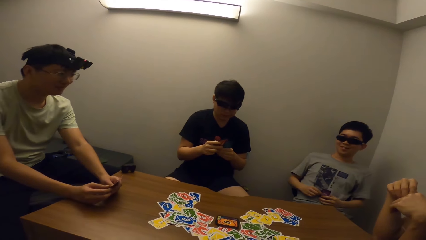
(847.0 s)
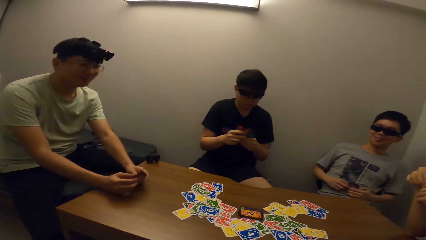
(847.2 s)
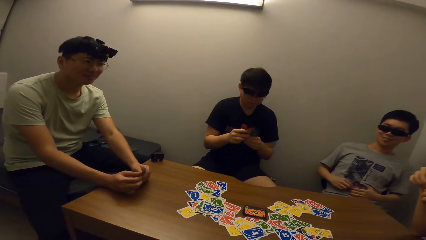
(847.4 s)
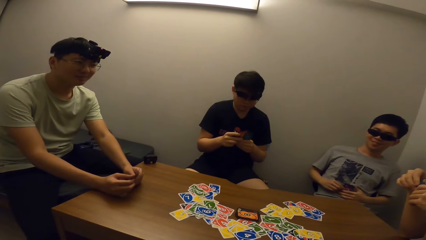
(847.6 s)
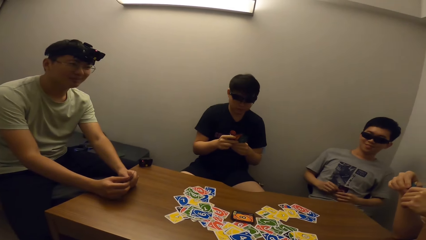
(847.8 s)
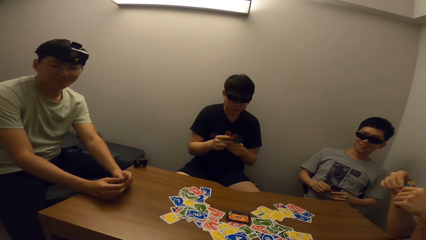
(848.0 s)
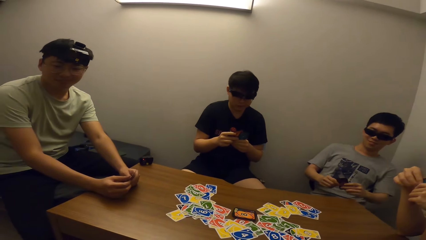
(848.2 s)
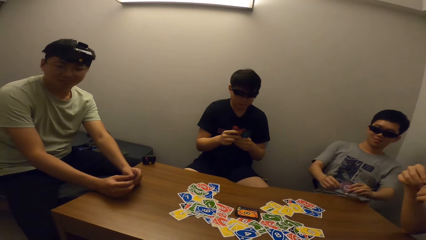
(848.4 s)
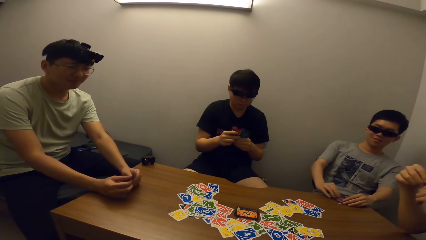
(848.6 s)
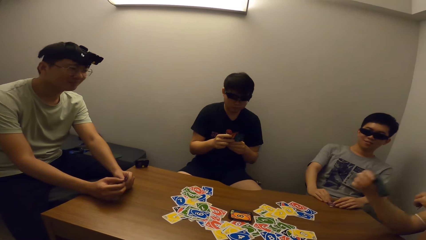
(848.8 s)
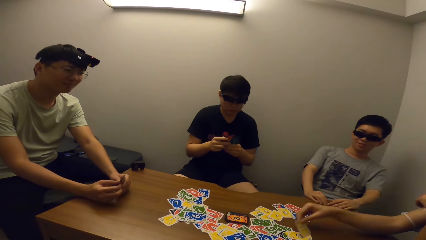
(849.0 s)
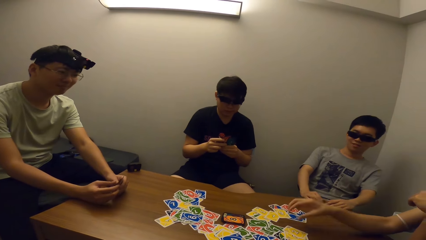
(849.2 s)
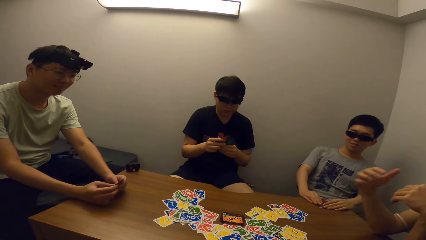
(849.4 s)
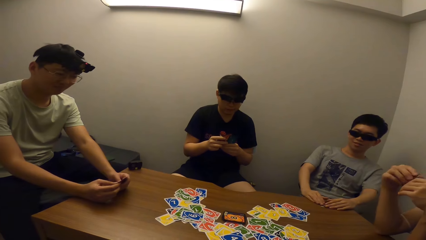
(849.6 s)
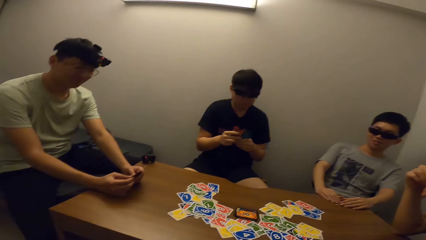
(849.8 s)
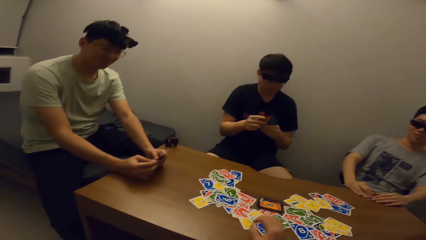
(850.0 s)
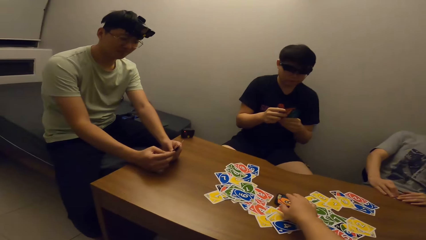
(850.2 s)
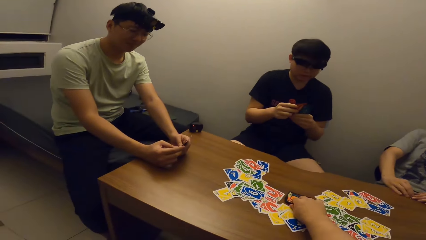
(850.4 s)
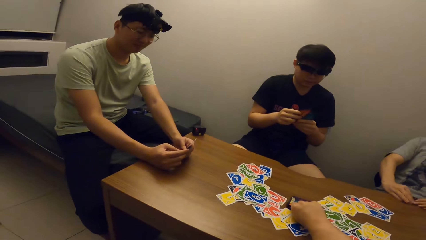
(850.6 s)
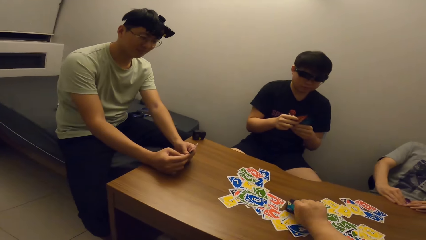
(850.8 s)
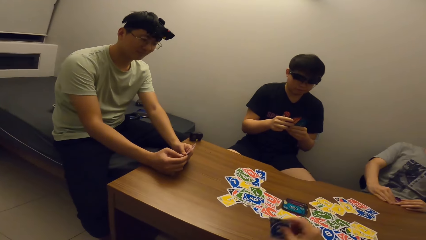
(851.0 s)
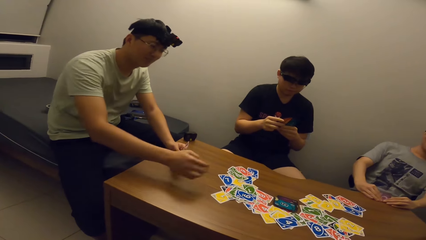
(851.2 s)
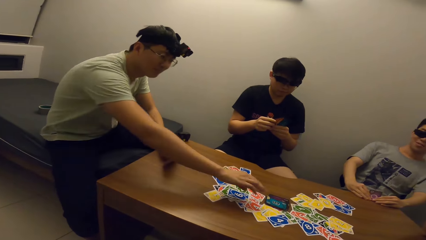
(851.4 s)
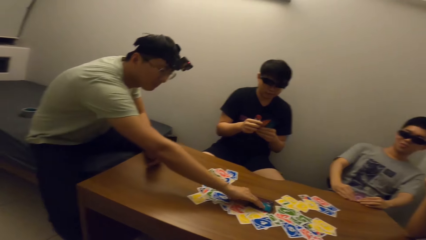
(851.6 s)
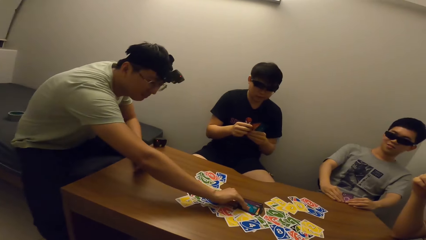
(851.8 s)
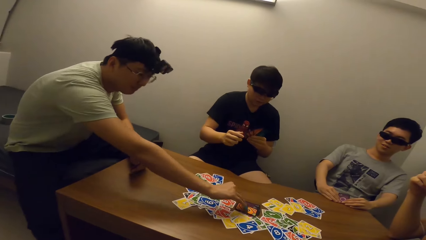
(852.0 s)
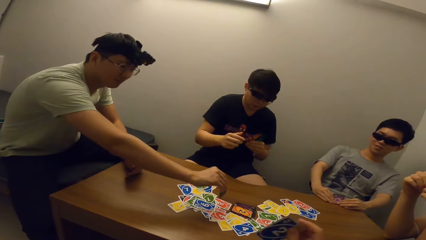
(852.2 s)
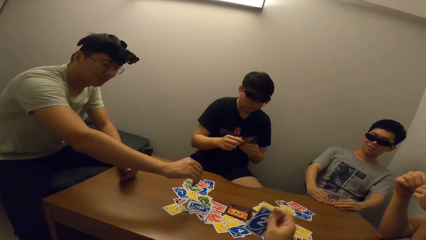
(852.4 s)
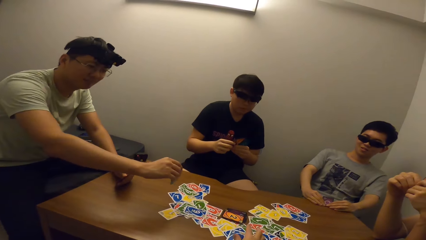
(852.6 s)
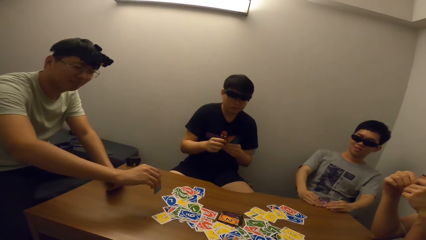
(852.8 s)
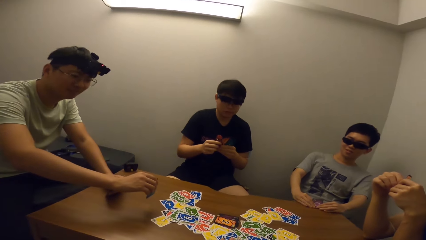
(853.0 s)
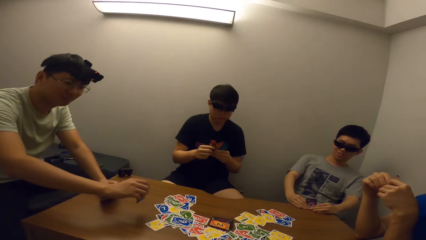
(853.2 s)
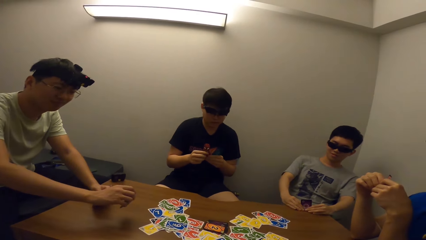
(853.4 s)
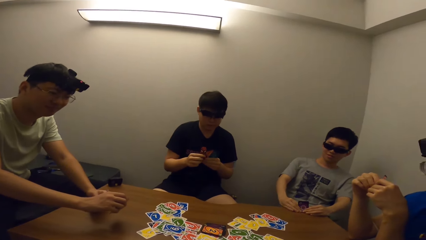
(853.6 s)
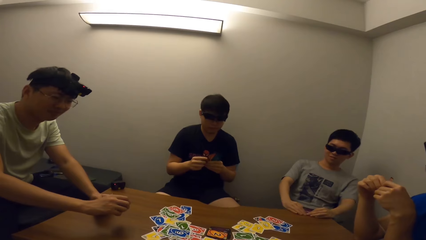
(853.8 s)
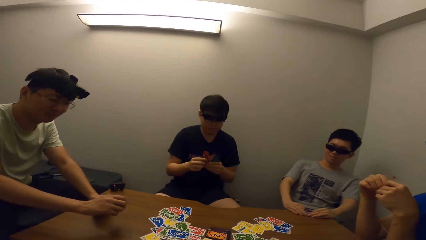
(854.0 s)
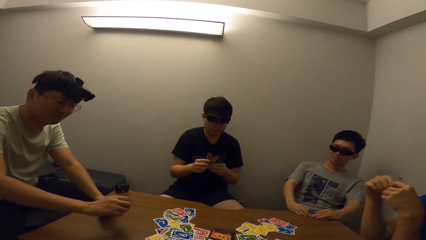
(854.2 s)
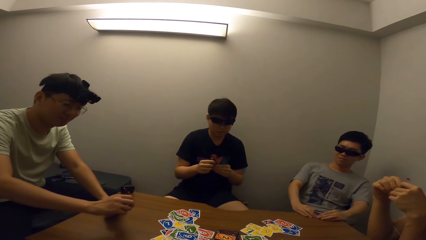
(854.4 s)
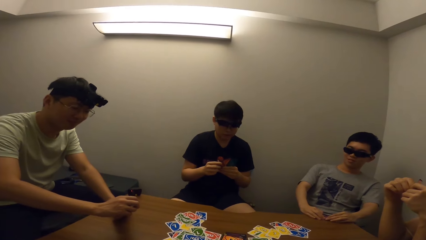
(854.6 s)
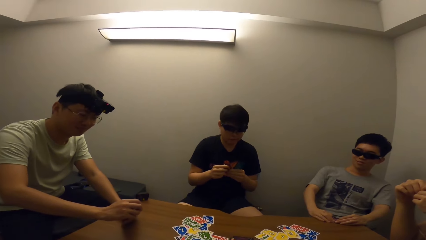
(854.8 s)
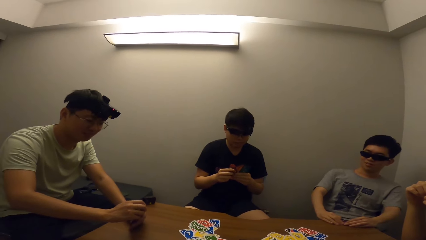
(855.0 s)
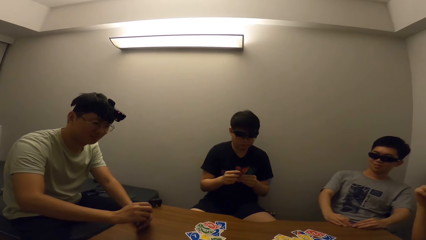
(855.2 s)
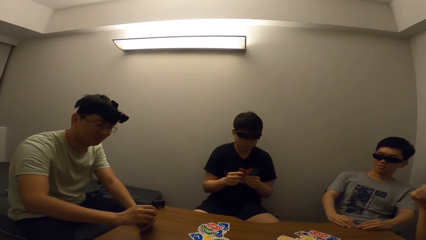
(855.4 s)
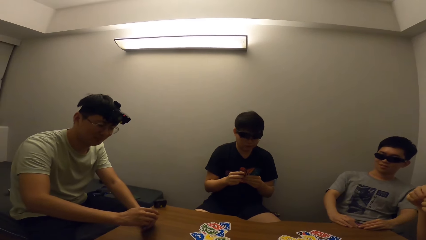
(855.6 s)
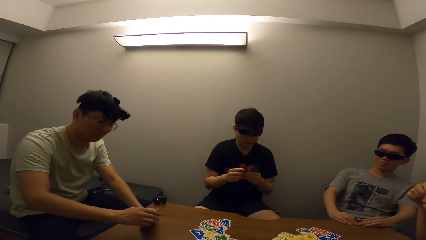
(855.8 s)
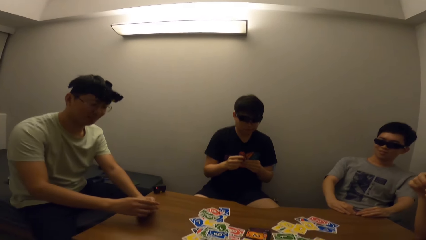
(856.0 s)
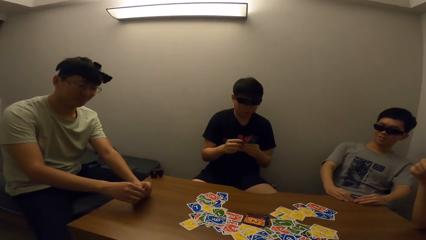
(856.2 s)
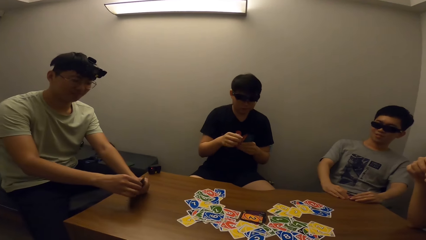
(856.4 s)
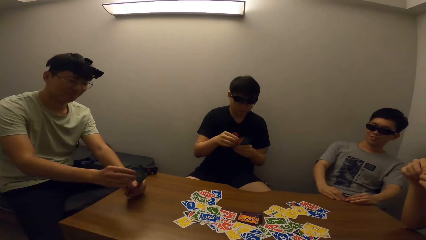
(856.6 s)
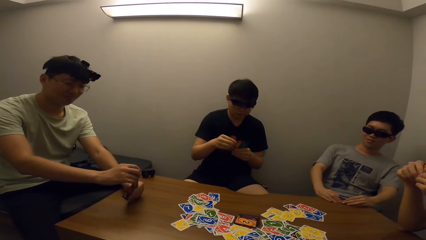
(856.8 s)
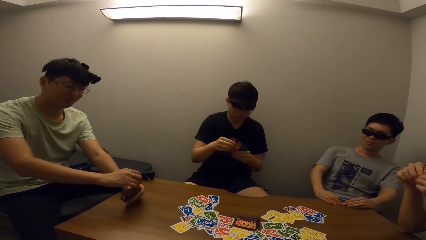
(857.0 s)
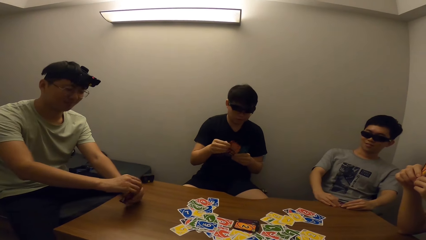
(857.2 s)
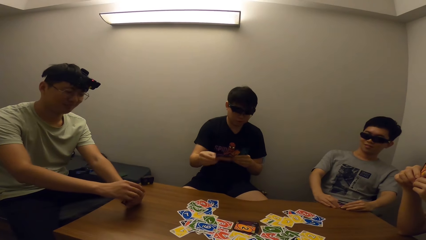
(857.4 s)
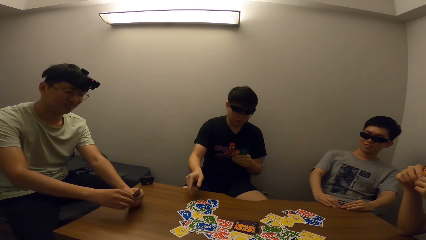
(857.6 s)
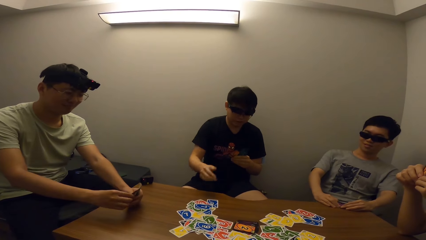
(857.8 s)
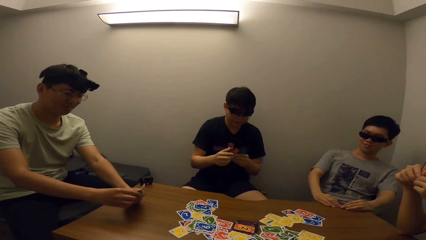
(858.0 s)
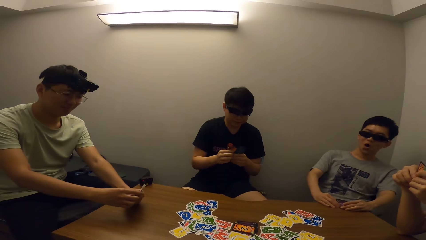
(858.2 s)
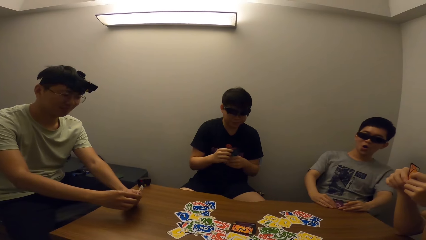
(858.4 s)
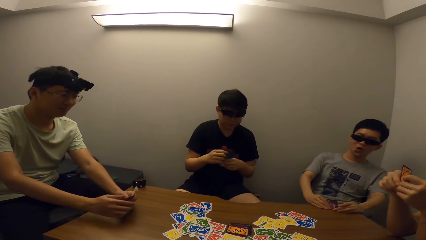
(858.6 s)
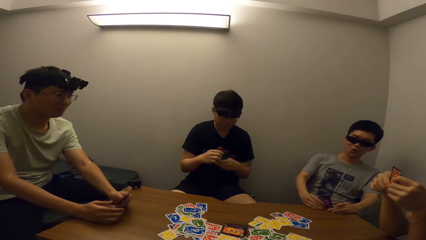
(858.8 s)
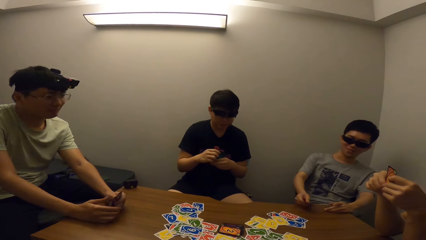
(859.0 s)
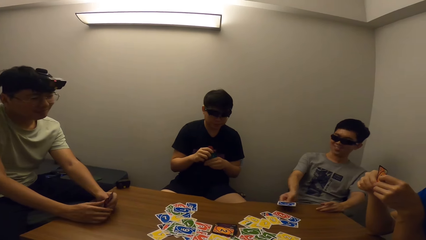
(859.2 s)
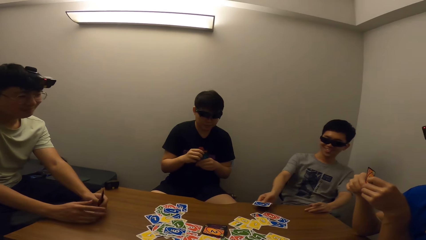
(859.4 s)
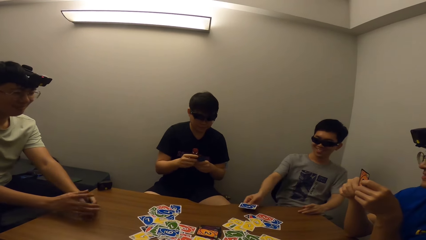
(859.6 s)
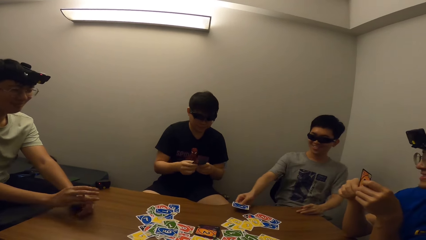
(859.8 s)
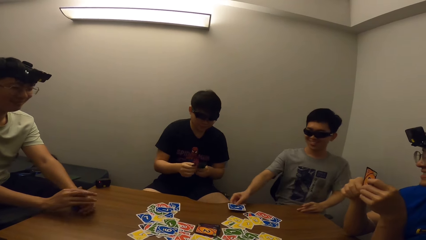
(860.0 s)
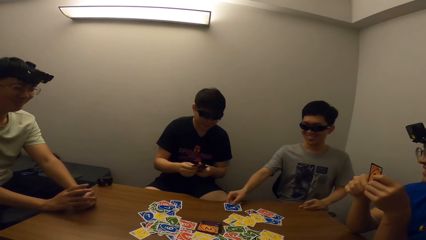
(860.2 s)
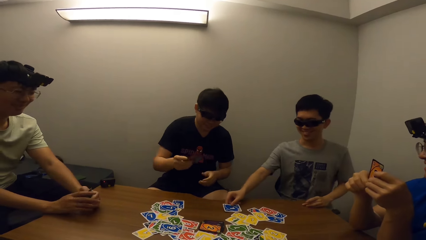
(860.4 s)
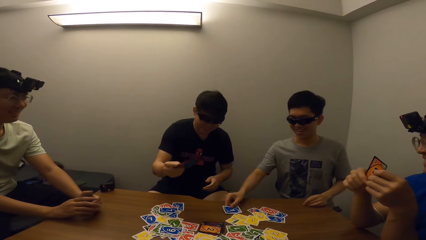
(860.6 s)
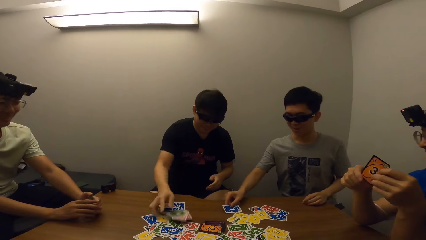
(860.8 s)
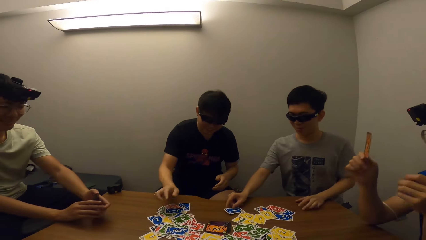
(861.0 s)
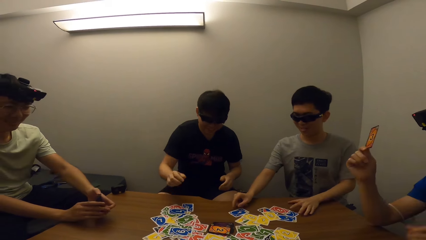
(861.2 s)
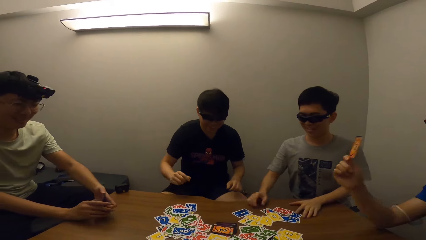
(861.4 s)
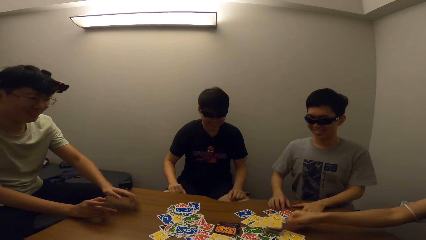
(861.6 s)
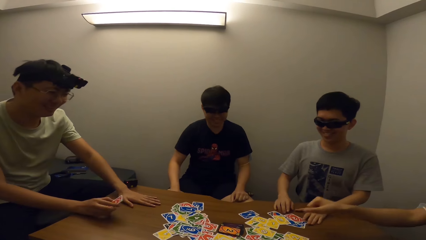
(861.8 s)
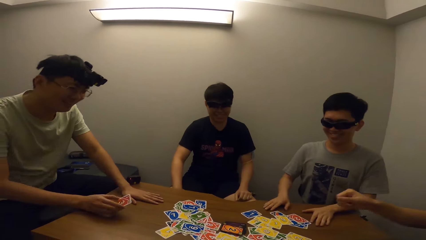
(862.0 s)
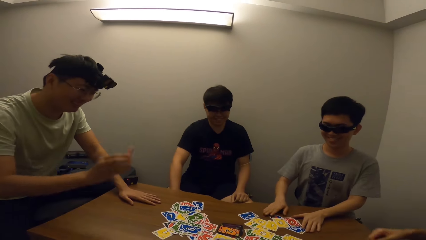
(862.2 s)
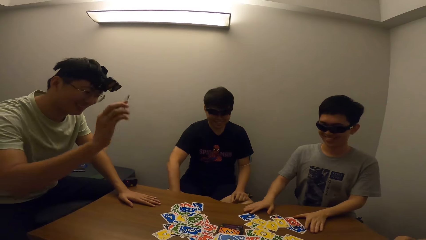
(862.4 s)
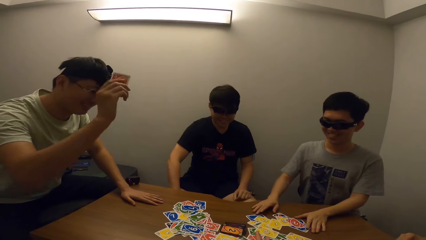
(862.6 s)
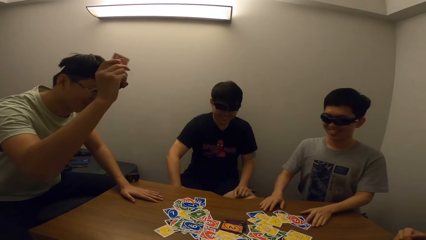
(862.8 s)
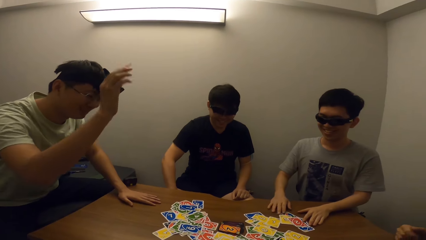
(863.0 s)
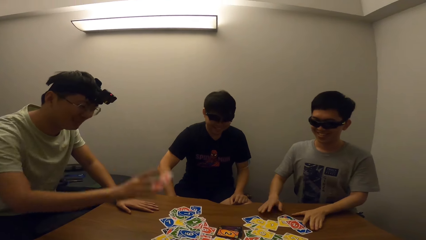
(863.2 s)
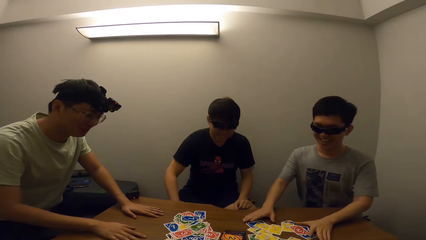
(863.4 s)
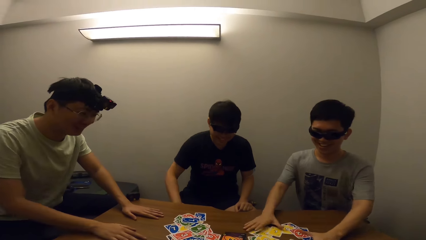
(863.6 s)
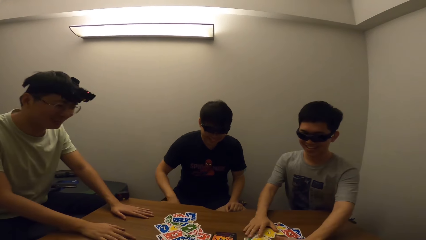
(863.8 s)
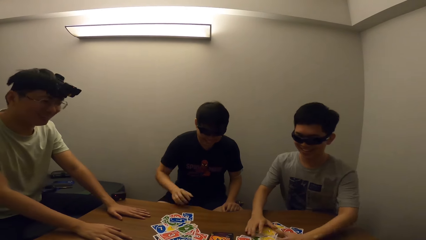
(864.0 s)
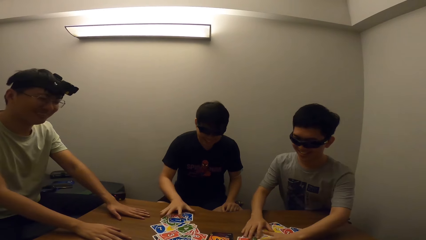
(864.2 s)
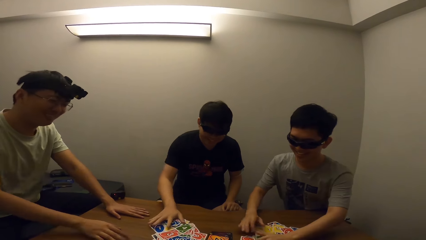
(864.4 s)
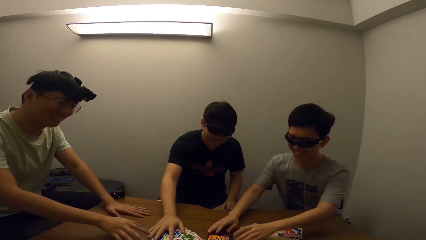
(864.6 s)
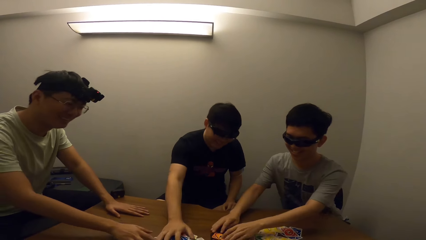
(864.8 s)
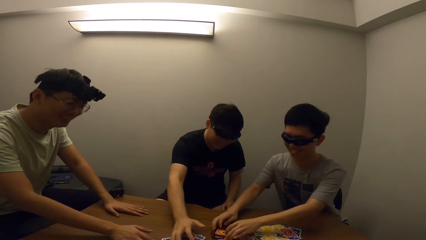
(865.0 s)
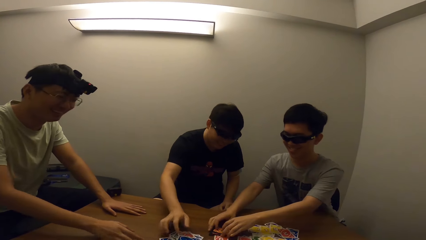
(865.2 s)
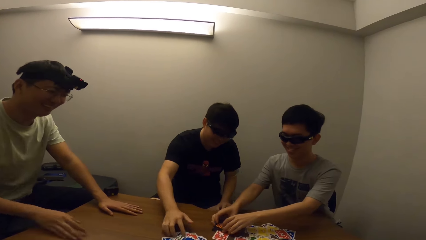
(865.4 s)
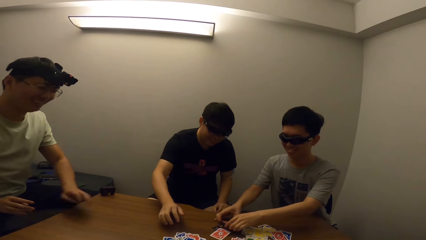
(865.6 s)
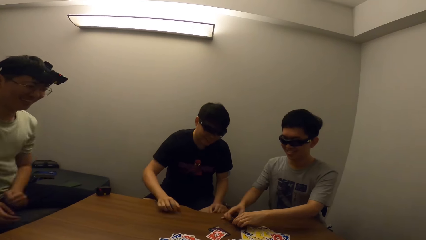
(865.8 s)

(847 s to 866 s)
The camera wearer stares at a man. Another man places a card on the table. The camera wearer stares at the table. They pick a card from the table. The first man picks a card from the table. The camera wearer drops a card on the table. They pick a card from the table. They stare at a third man. They stare at the table. The third man places a card on the table. The camera wearer stares at the third man. A fourth man drops a card on the table. The third man places a card on the table. The second man places a card on the table. The first man places a card on the table. The camera wearer stares at the third man. The fourth man packs all the cards.
